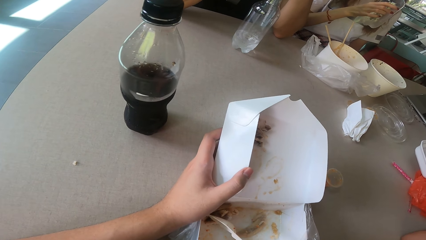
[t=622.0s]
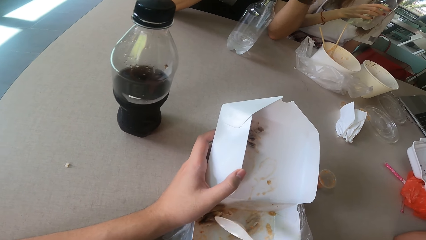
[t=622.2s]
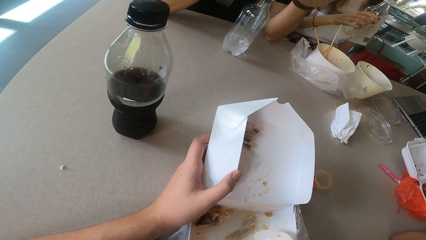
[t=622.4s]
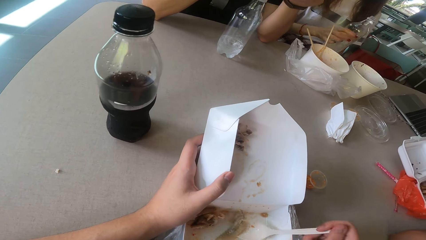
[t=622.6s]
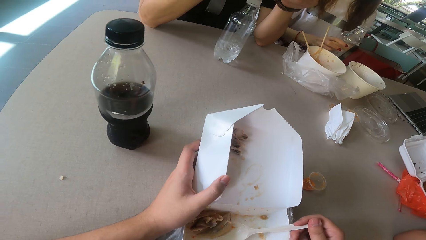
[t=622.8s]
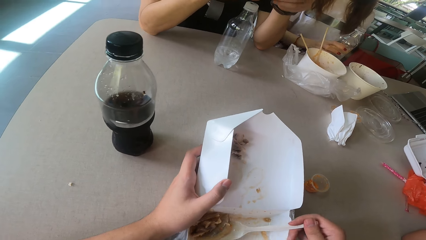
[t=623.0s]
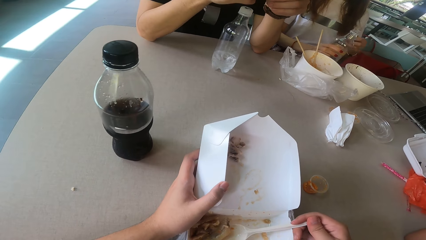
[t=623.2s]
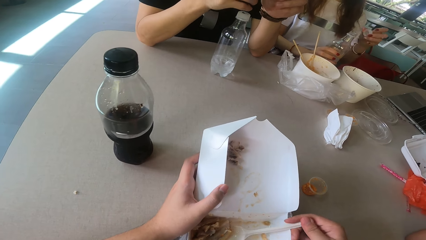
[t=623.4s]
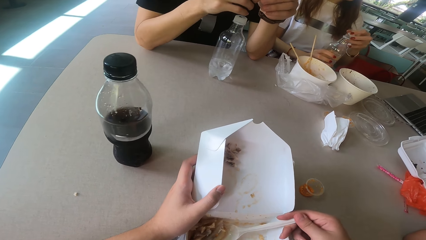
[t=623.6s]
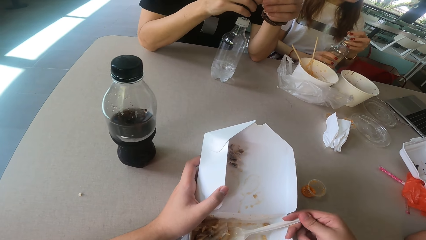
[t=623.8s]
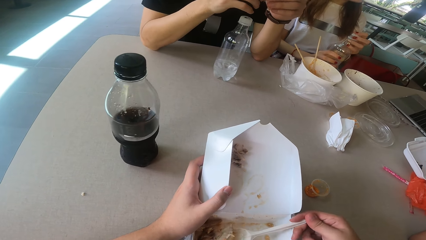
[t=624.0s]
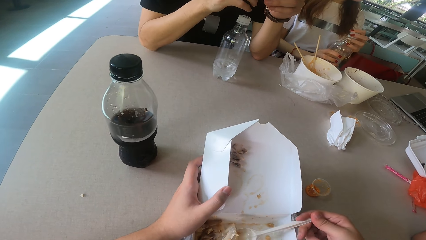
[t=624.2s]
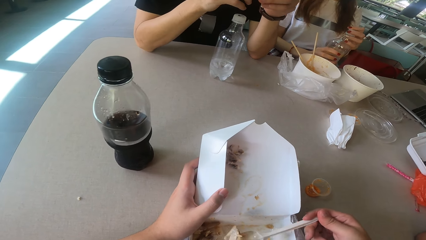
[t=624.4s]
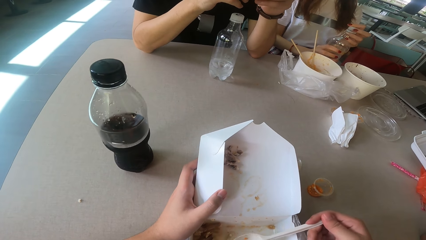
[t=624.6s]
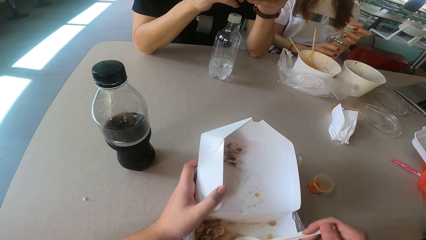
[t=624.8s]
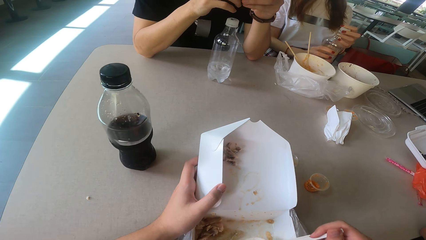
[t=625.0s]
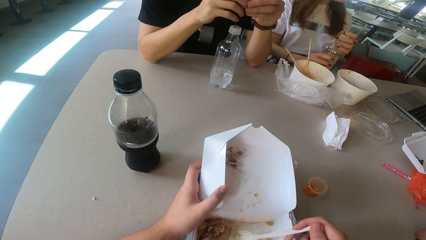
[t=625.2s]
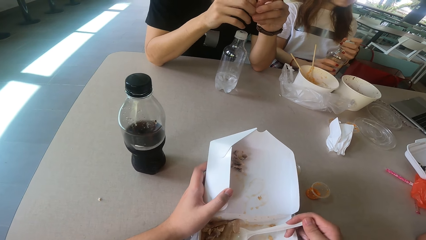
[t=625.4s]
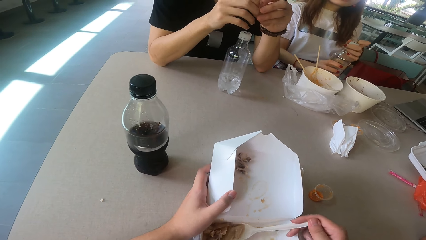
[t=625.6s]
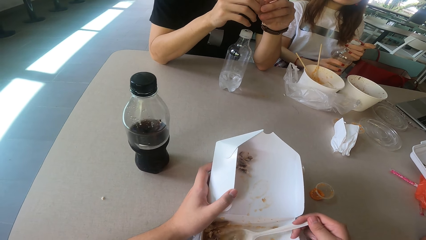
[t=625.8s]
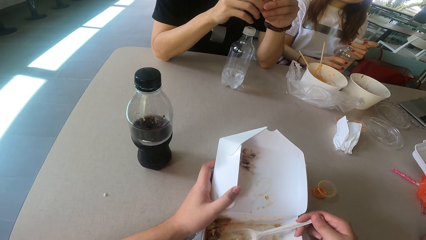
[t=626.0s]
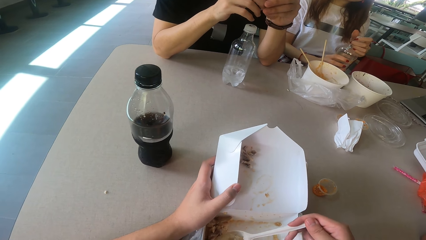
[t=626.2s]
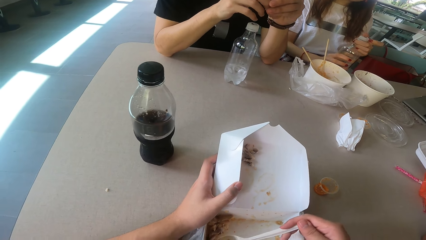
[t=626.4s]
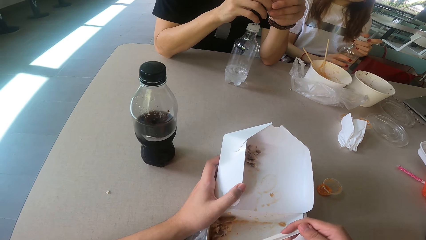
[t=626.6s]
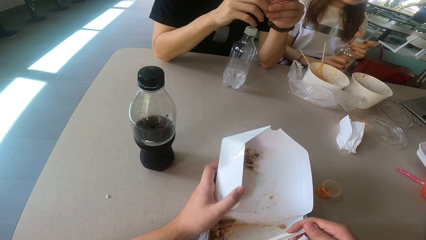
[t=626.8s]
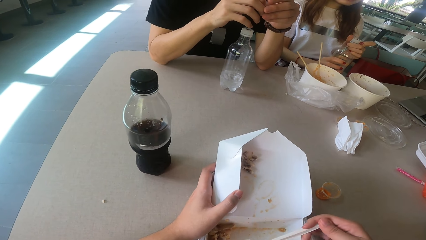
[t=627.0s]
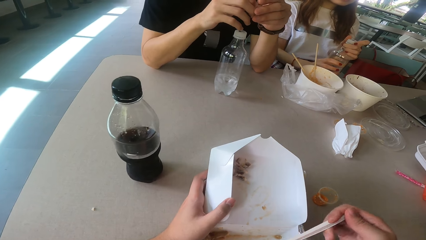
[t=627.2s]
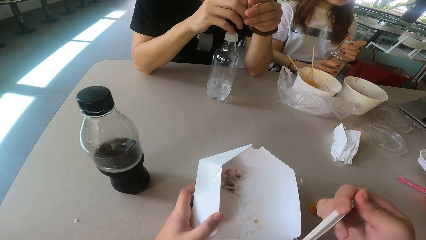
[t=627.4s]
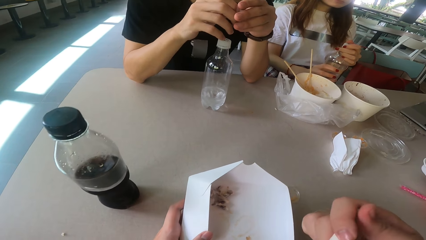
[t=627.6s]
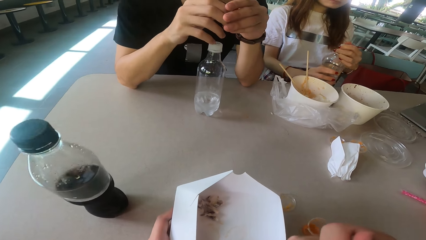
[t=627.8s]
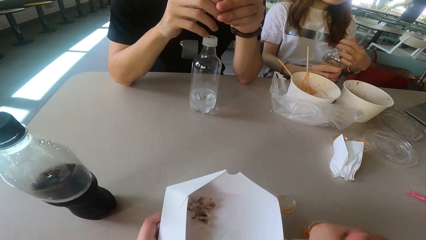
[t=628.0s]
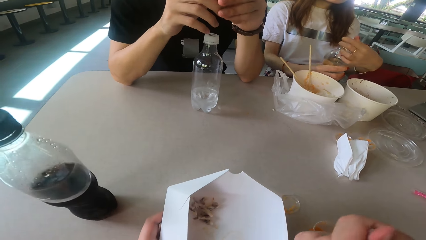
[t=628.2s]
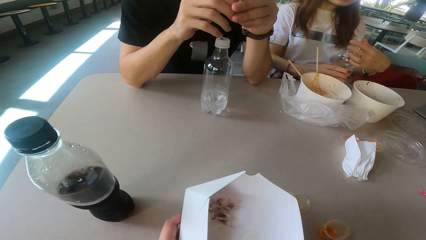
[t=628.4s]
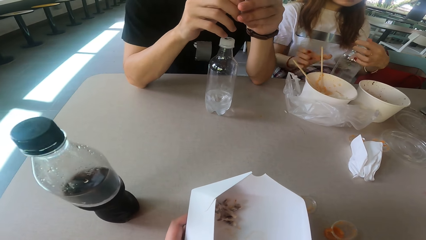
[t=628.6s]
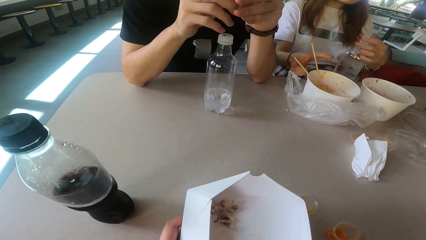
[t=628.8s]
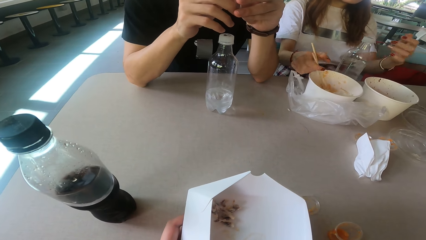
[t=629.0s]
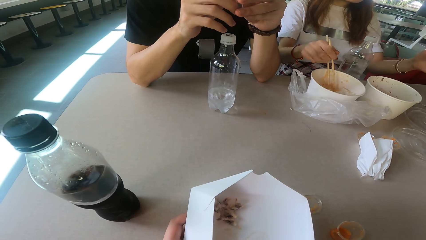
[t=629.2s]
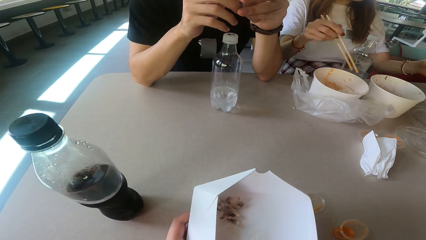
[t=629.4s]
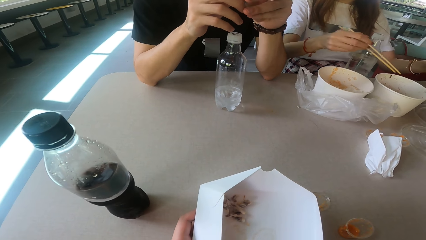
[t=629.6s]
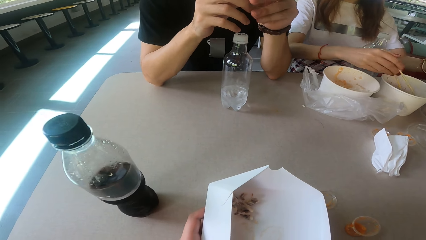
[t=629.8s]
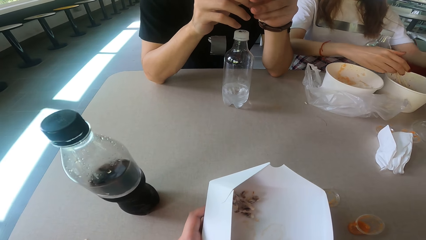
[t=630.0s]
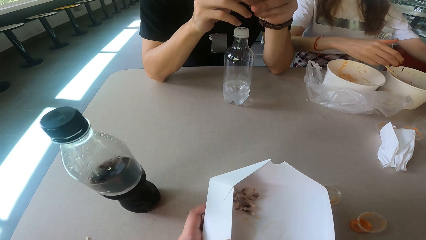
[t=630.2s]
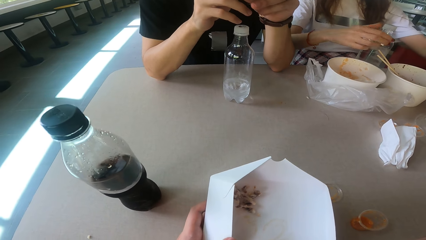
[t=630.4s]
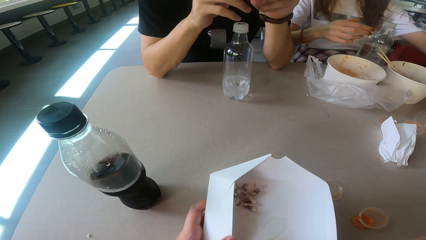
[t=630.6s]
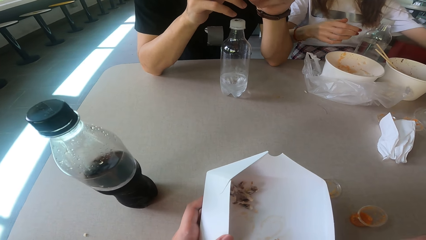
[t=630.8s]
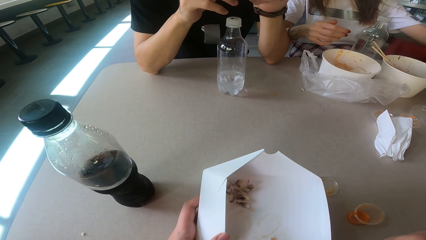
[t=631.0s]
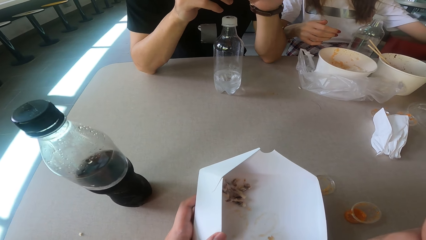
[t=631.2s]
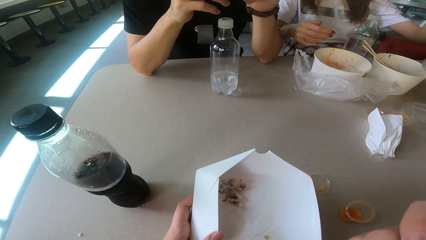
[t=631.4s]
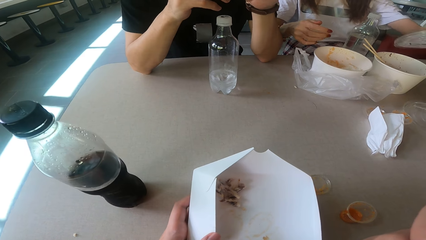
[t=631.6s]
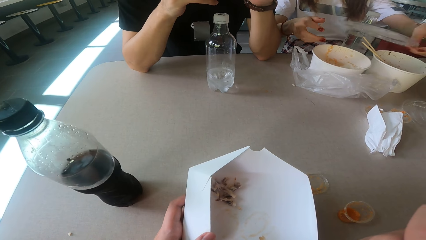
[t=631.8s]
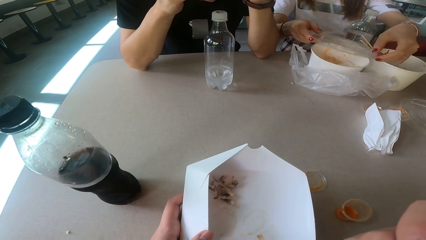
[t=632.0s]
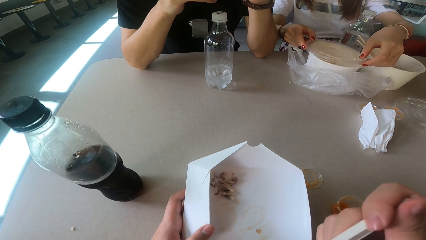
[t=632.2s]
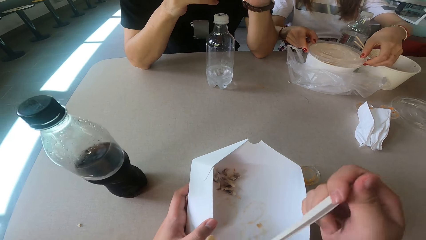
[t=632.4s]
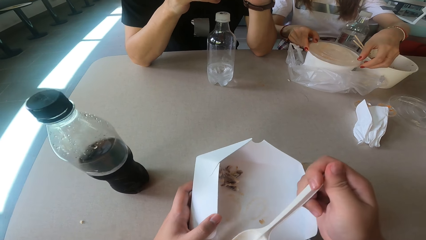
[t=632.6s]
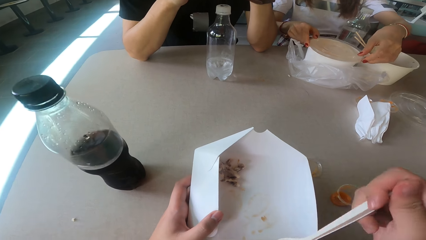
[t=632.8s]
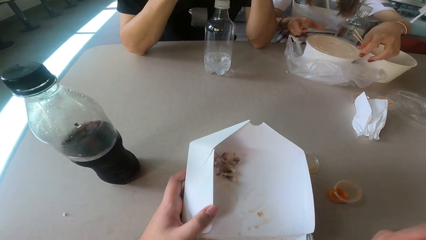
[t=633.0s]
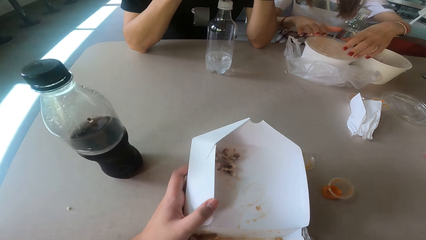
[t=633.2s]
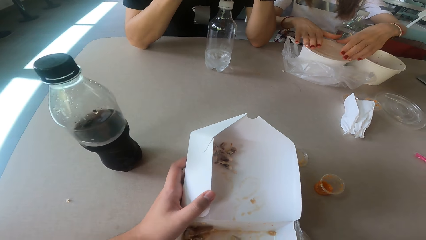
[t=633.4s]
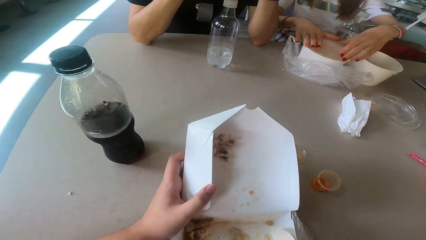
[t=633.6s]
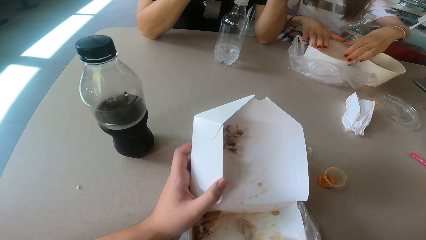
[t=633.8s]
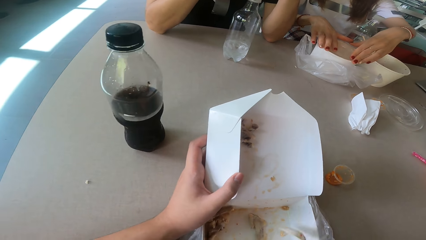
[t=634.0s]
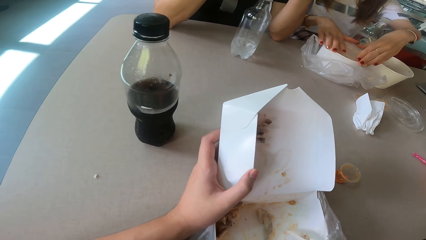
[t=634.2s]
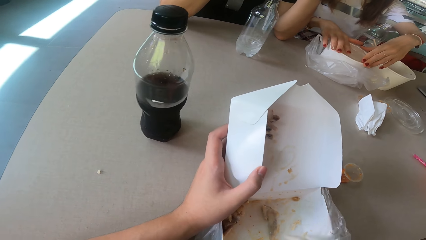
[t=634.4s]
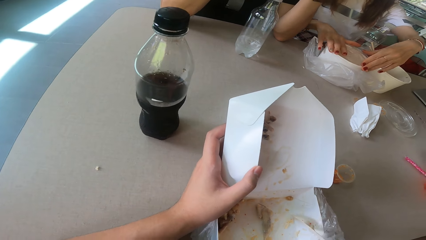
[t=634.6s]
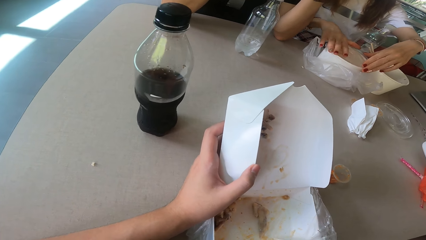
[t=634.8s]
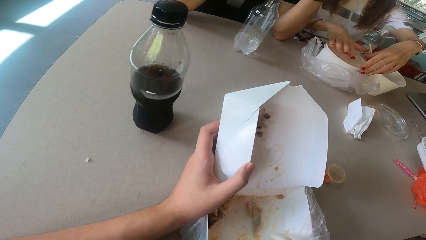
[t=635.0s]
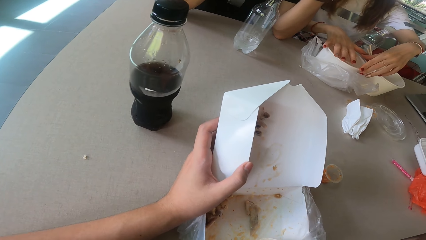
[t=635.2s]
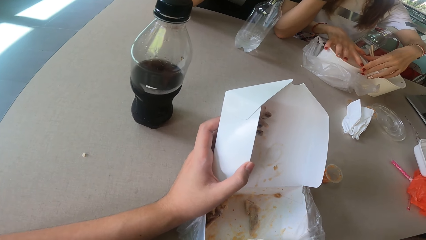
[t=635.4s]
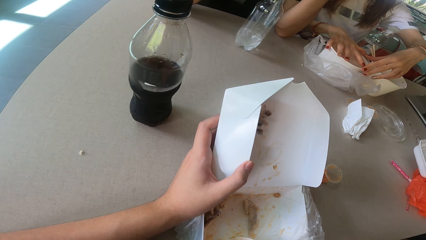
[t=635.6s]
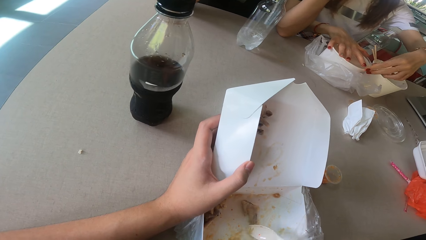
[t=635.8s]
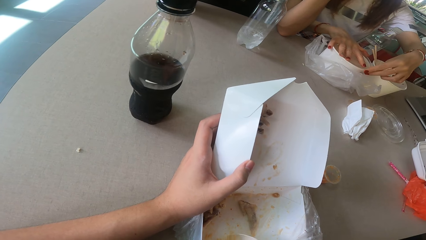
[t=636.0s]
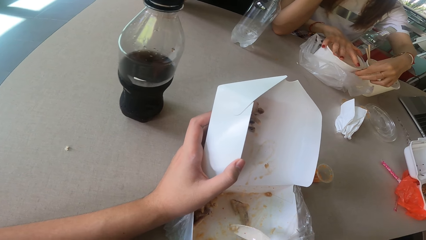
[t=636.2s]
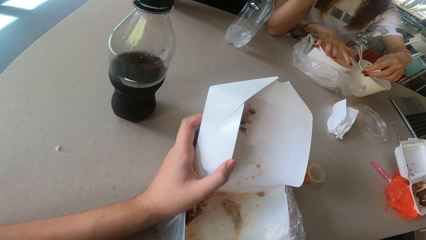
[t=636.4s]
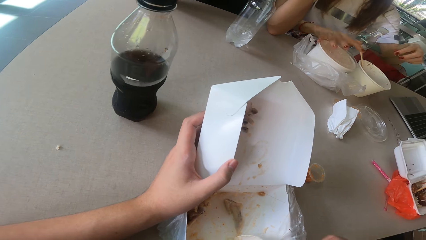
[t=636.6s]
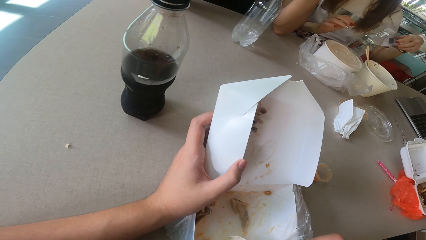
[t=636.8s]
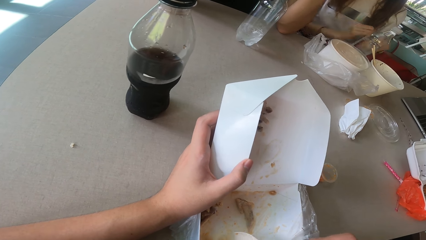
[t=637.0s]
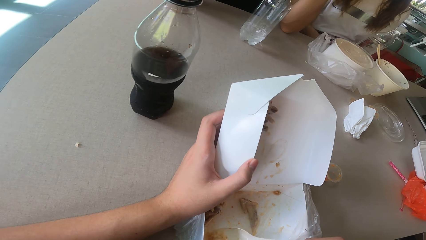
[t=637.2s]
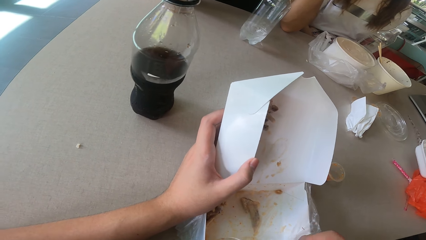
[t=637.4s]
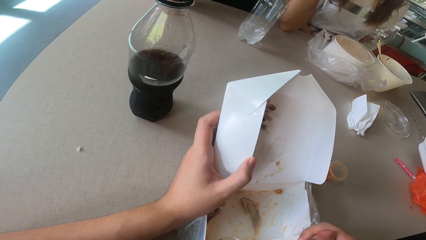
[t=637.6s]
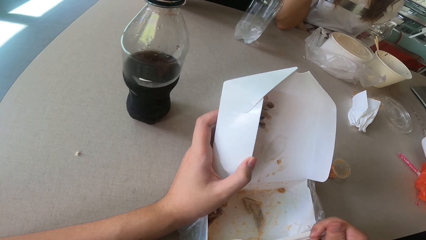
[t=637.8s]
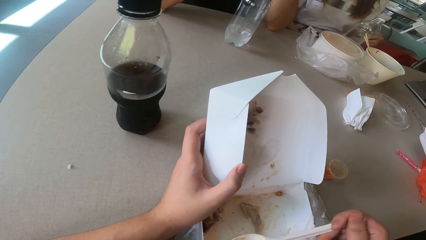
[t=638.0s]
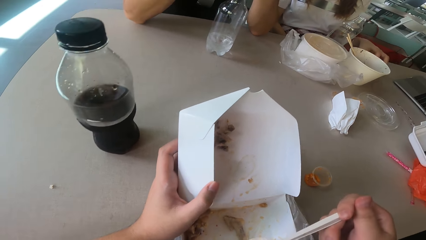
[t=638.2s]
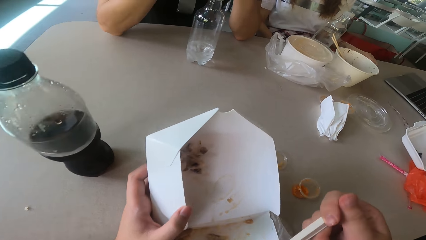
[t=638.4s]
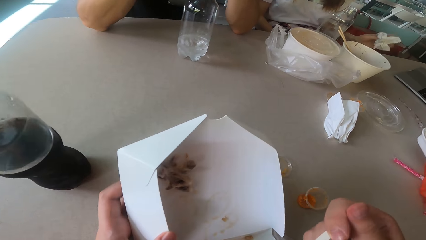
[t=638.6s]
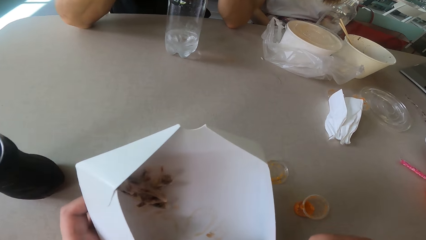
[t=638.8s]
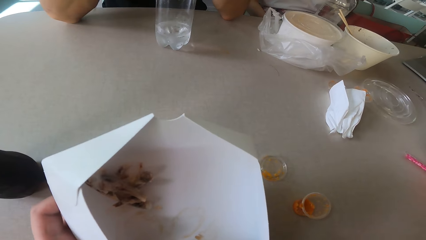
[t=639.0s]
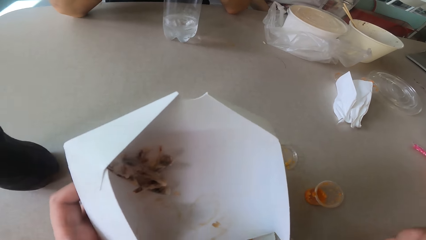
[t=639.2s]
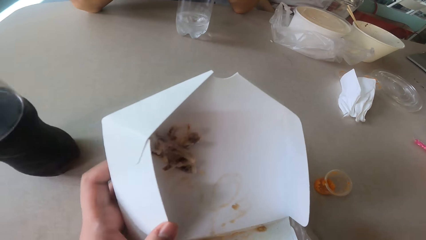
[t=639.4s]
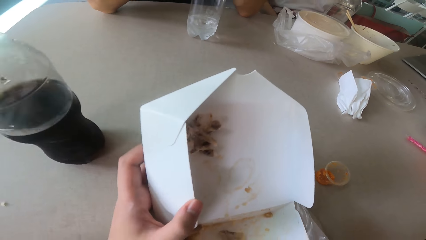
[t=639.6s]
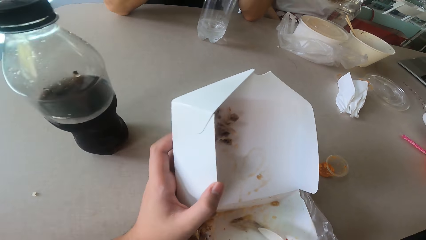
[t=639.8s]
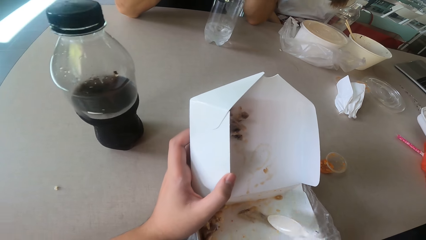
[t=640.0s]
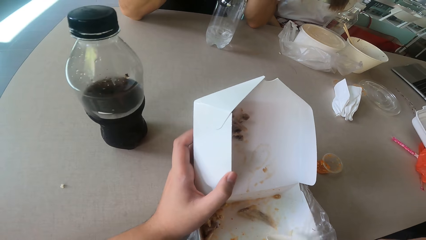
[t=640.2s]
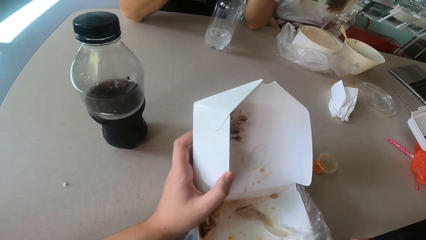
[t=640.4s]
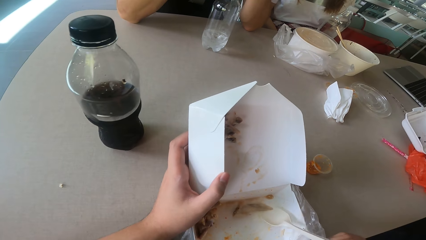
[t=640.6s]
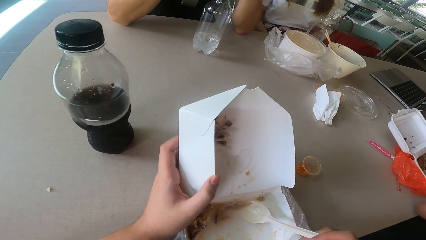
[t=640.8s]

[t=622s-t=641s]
A woman drops the bottle. Another woman closes the bottle. The camera wearer scoops the food. The first woman picks up the chopsticks and drops the chopsticks. The other woman picks up the lid cover. The first woman covers the bowl. The camera wearer eats the food, scoops the food and eats the food.
